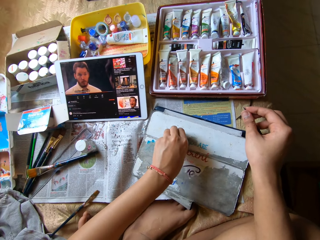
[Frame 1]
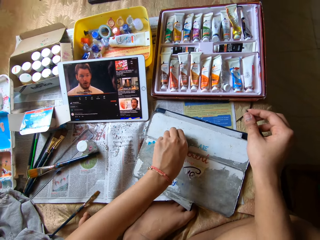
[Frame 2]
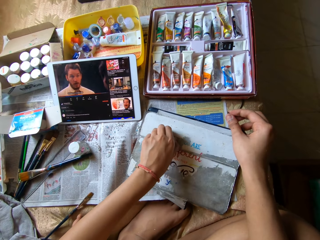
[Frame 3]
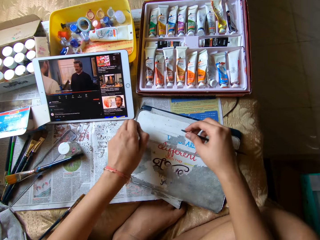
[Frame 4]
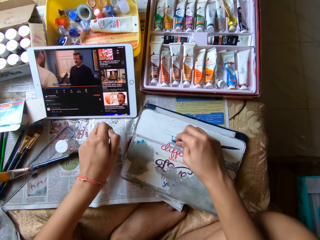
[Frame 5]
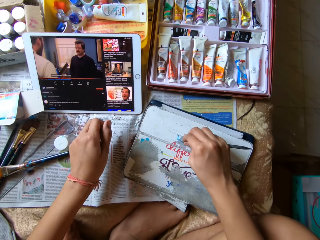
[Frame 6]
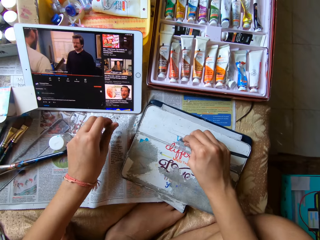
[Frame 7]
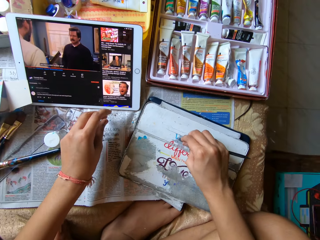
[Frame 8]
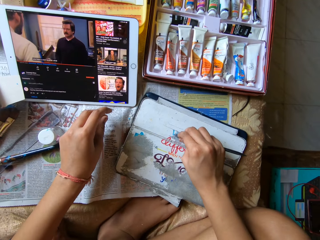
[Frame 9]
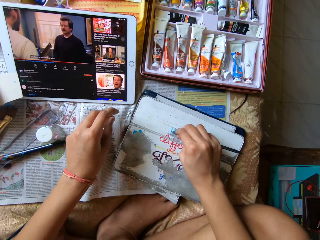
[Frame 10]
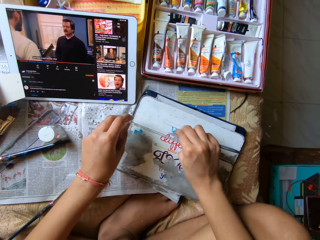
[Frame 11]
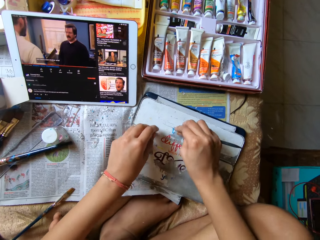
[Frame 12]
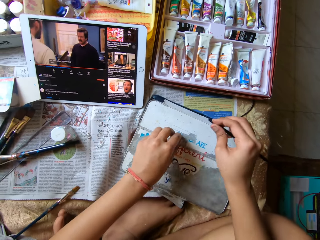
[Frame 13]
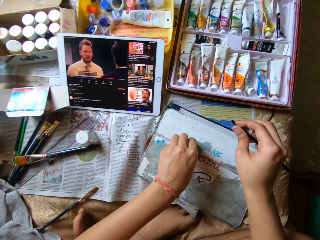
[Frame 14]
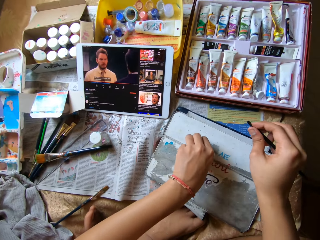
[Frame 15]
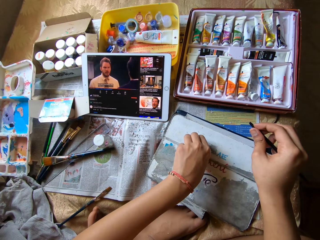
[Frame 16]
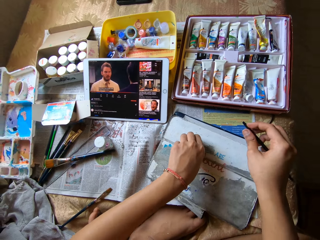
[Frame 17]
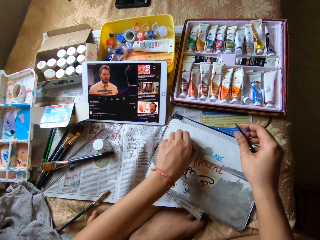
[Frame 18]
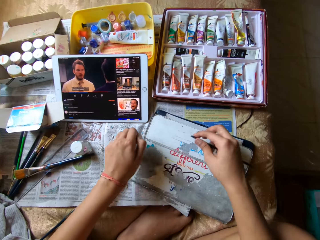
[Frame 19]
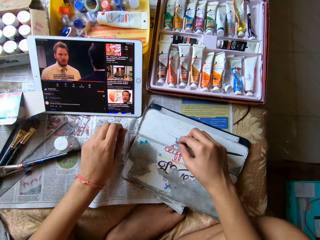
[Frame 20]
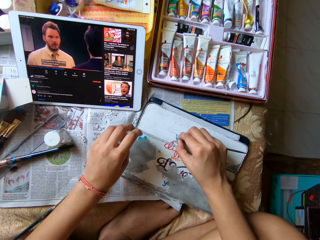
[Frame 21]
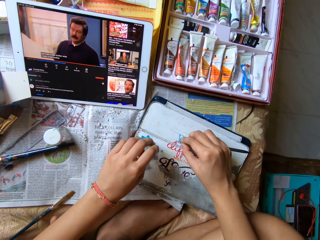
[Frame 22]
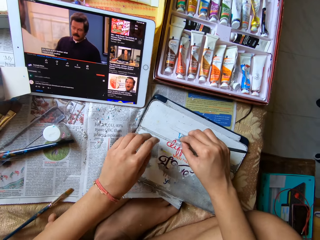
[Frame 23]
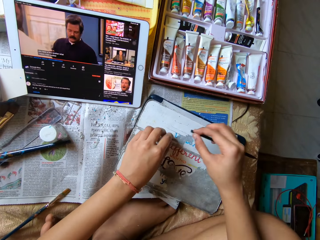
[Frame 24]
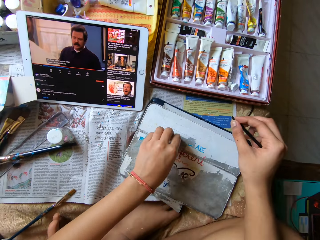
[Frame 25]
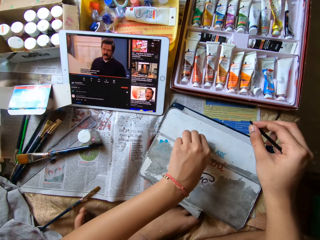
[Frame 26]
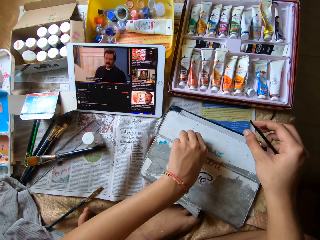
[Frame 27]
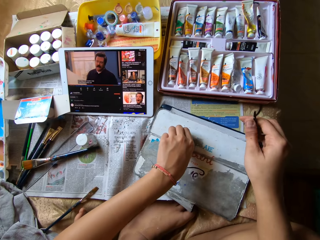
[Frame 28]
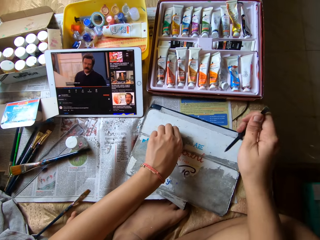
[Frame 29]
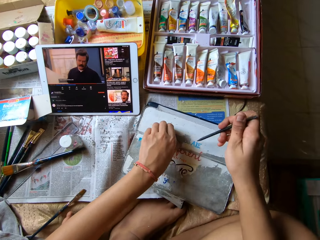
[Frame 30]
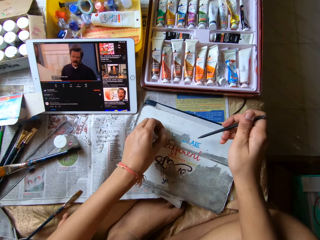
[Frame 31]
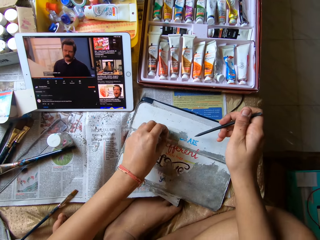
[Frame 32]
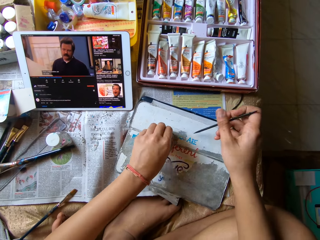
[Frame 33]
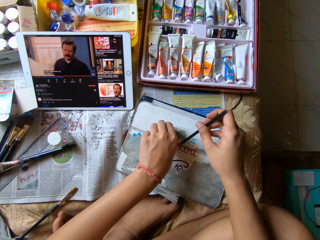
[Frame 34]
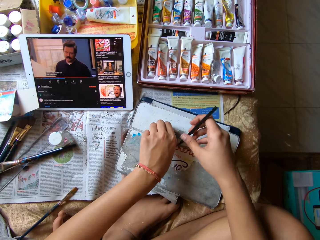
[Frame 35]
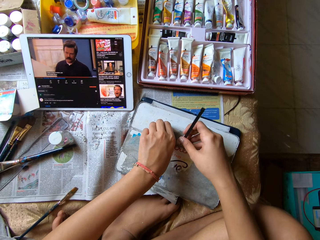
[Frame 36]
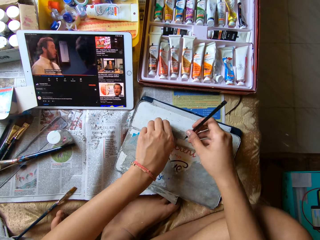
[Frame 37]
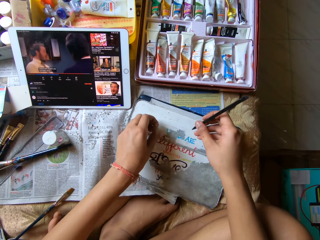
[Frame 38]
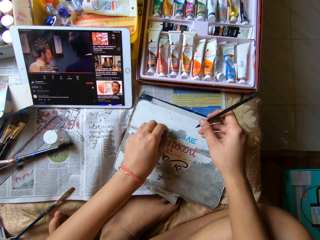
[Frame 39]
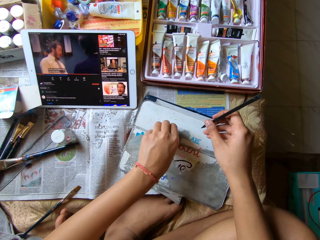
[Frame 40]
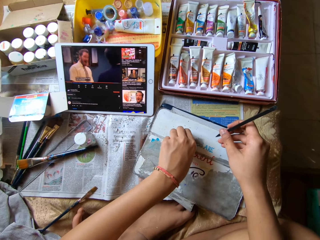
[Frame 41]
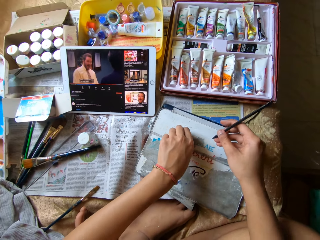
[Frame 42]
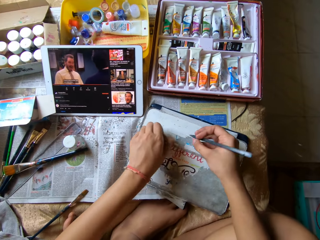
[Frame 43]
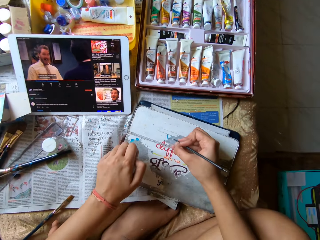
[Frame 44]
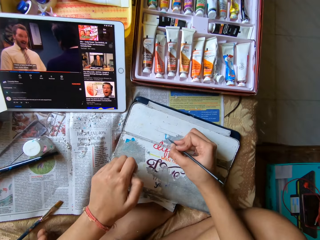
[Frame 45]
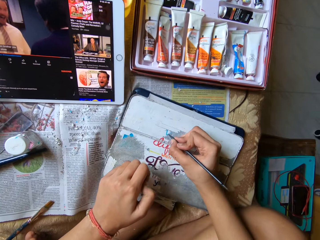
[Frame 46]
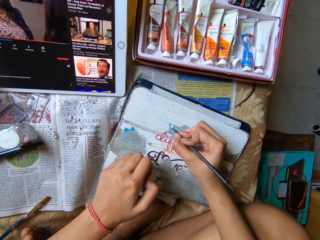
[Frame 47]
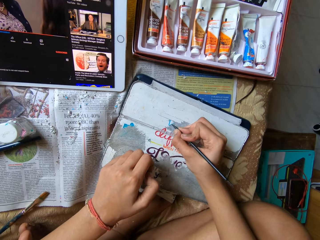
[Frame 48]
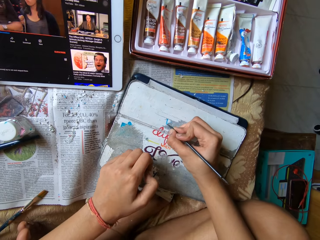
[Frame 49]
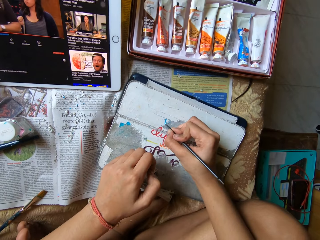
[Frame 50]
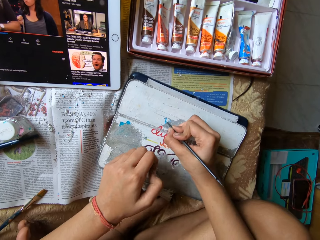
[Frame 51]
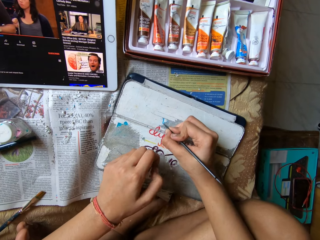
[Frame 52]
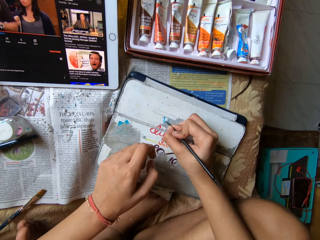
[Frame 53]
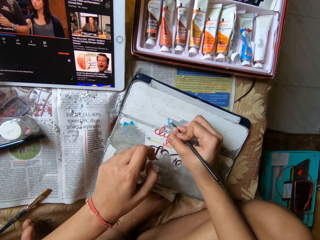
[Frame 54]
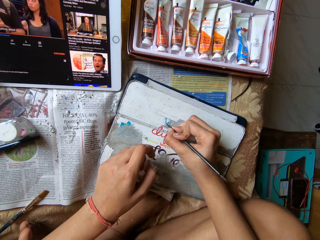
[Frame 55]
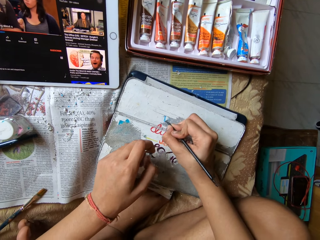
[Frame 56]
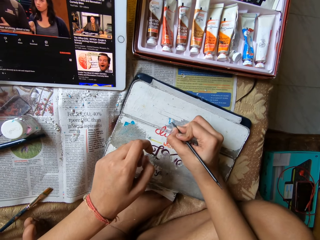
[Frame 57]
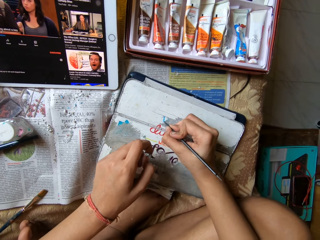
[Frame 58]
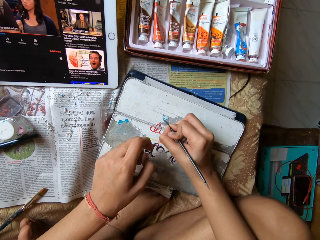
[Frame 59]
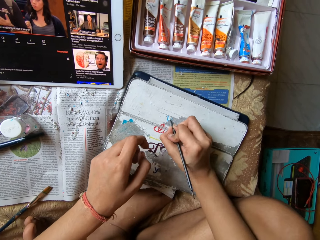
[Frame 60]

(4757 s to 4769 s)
The camera wearer scrapes the metal board on the table with the plastic stick in her right hand. She removes dirt from the metal board with her left hand. She scrapes the metal board on the table with the plastic stick in her right hand. She removes dirt from the metal board with her left hand. She scrapes the metal board on the table with the plastic stick in her right hand.

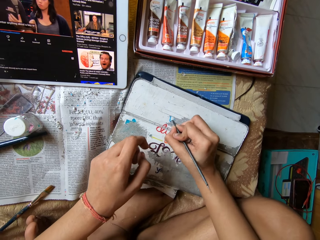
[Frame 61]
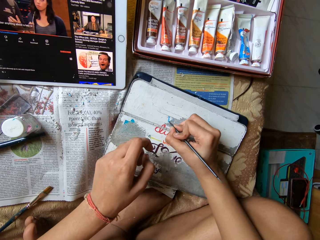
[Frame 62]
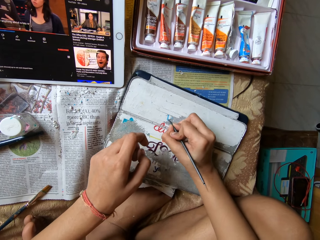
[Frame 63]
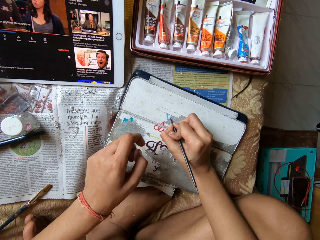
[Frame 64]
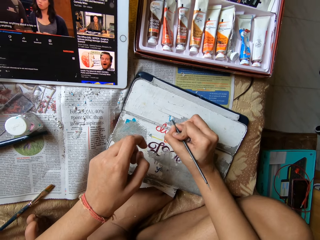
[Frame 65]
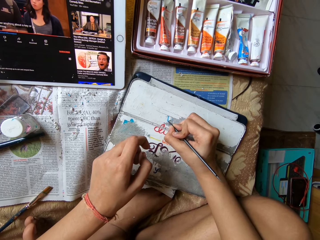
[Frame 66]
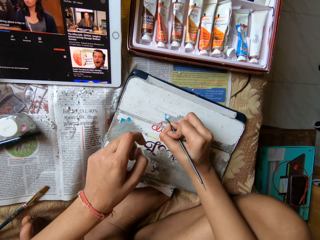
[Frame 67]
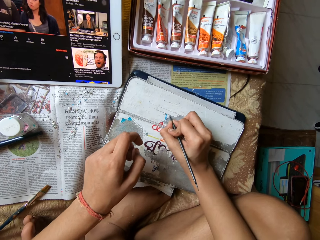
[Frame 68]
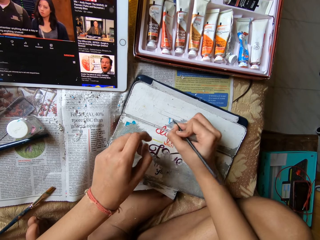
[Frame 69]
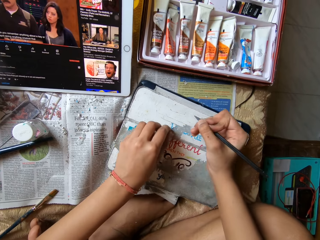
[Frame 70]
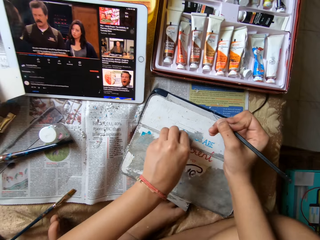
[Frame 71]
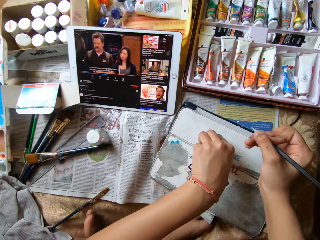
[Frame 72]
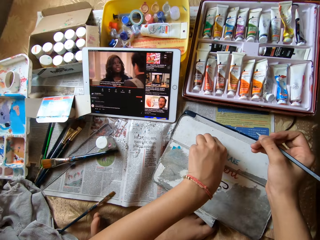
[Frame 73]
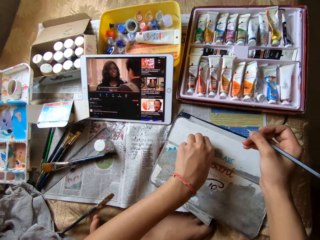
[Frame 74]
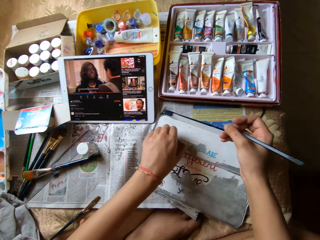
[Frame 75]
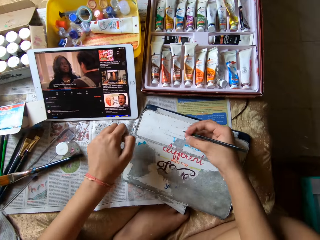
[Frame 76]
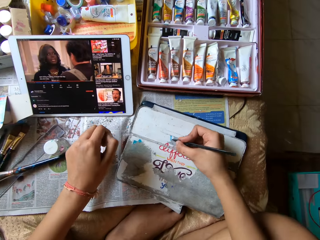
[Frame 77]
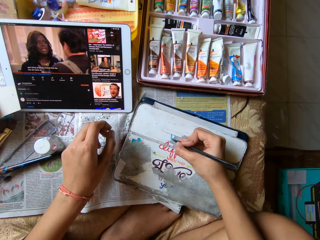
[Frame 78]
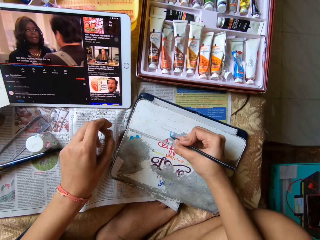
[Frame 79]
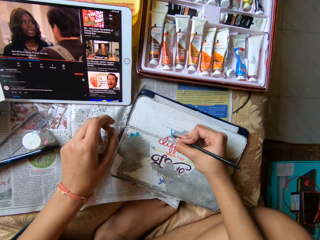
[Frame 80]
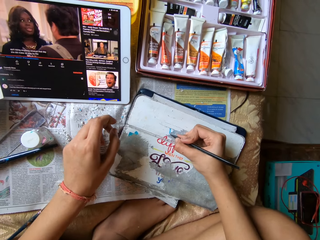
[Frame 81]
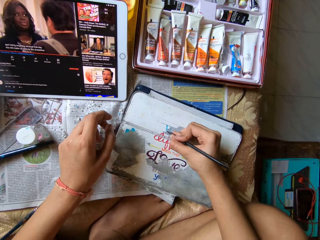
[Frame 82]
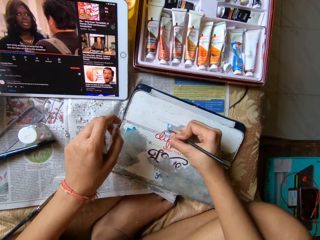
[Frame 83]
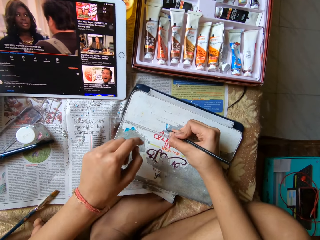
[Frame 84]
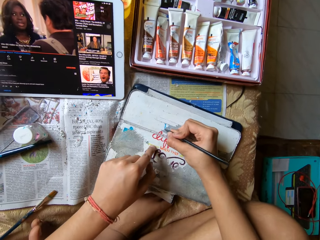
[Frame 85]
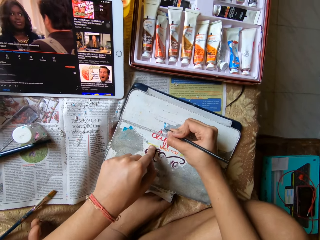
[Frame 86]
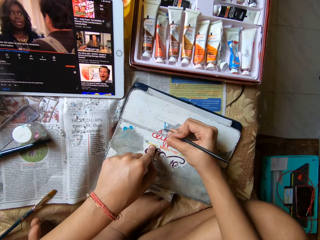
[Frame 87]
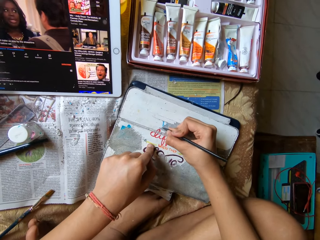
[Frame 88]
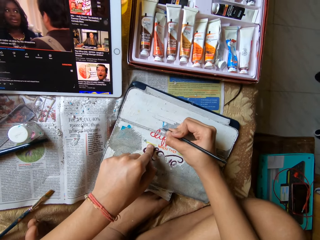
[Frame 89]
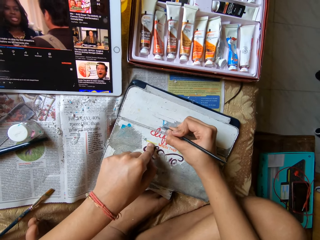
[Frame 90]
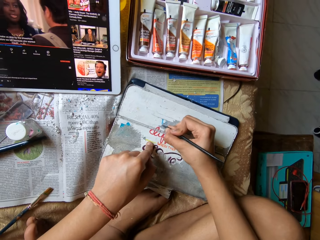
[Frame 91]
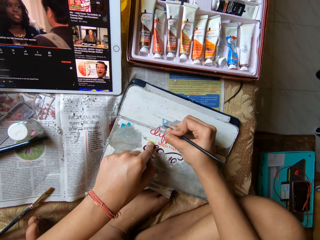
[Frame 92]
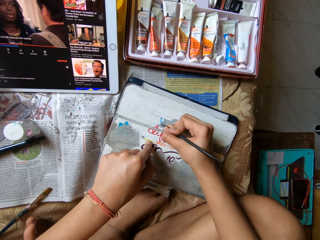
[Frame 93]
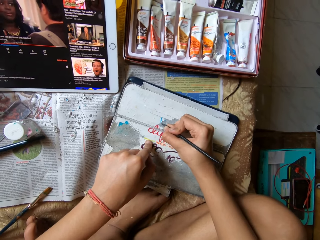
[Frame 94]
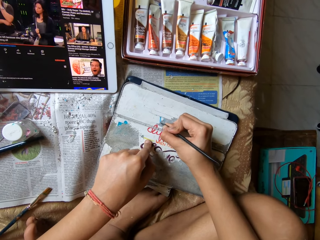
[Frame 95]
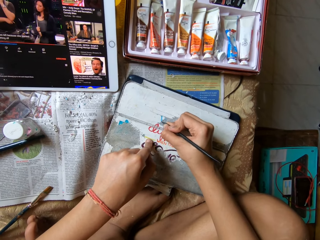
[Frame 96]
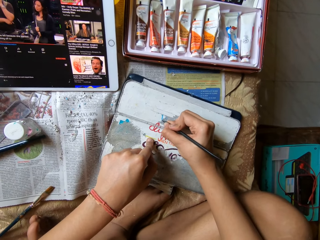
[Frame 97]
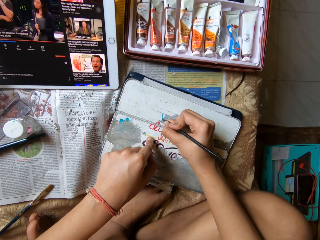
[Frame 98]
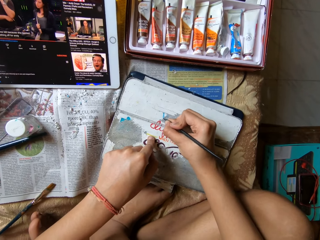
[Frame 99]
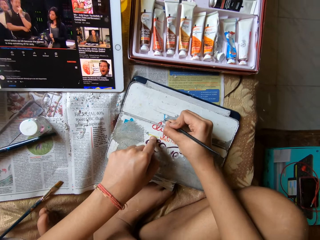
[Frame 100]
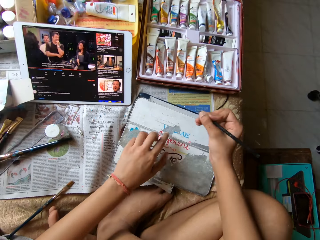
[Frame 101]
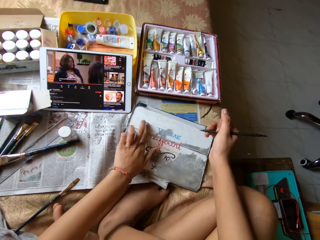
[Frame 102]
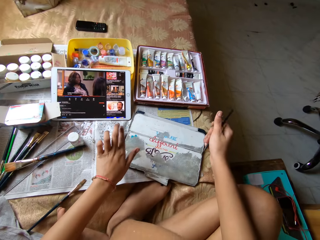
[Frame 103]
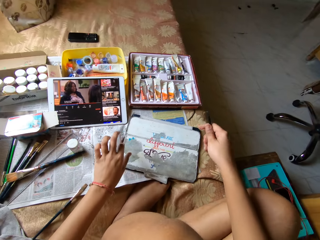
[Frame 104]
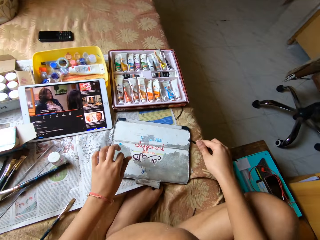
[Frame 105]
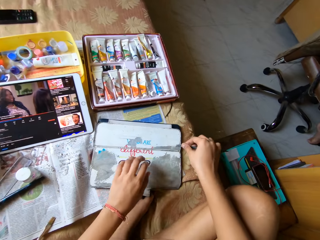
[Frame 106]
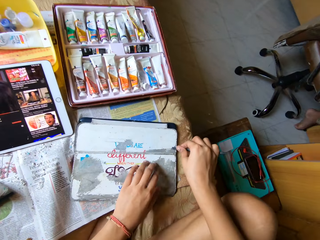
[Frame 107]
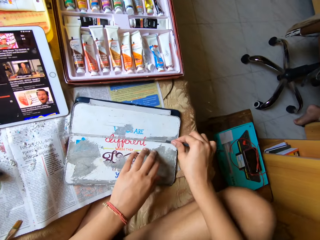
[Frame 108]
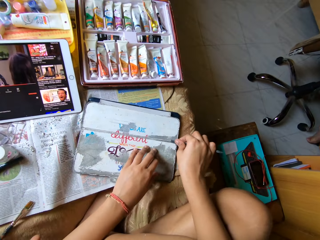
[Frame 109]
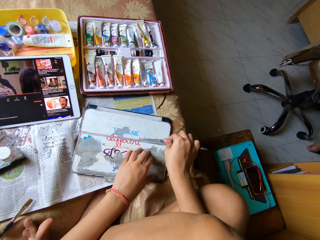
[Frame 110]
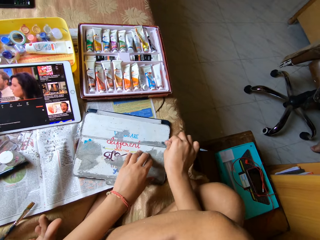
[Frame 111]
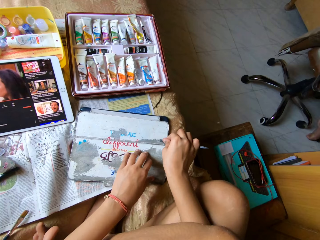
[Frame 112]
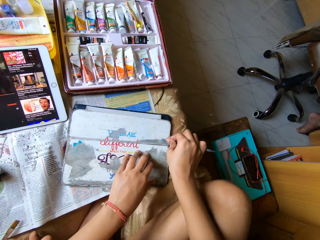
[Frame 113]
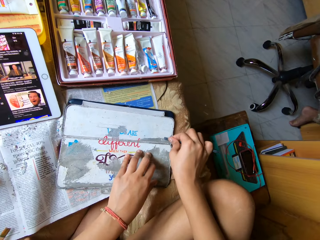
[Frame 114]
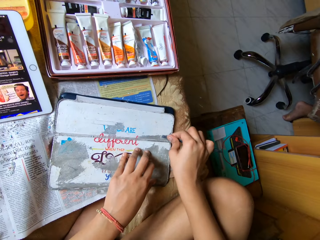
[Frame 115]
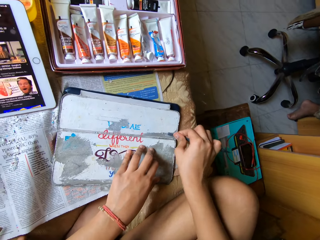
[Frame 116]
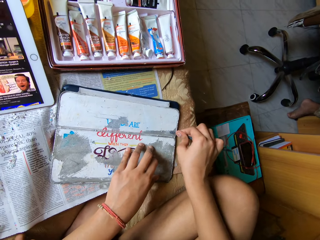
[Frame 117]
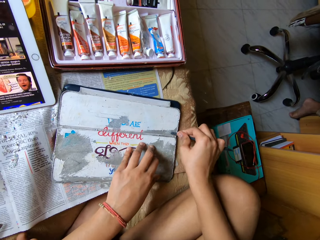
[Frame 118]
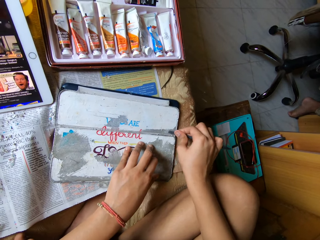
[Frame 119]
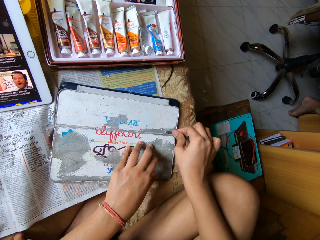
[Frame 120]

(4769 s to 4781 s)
The camera wearer removes dirt from the metal board with her left hand. She scrapes the metal board on the table with the plastic stick in her right hand. She cleans the metal board with her left hand. She scrapes the metal board on the table with the plastic stick in her right hand.
